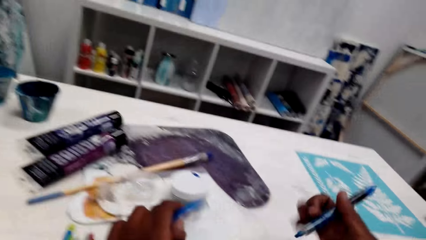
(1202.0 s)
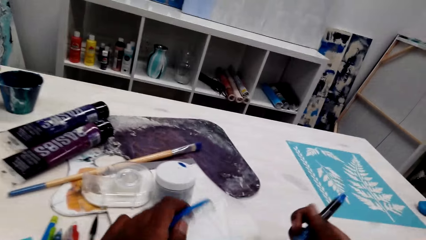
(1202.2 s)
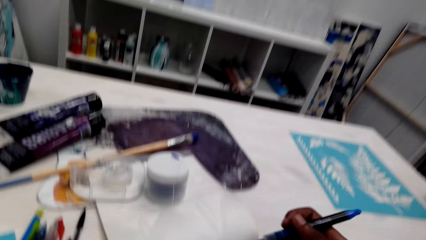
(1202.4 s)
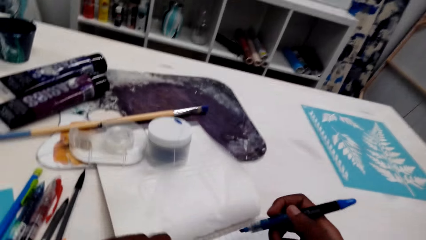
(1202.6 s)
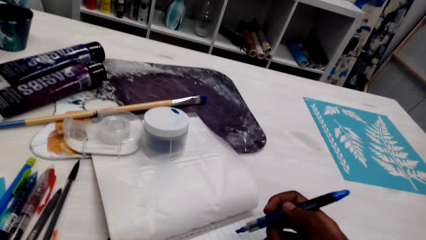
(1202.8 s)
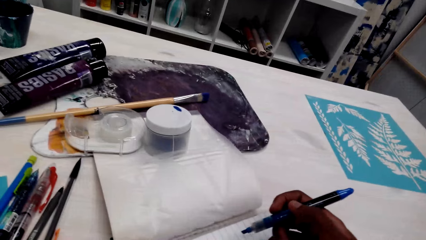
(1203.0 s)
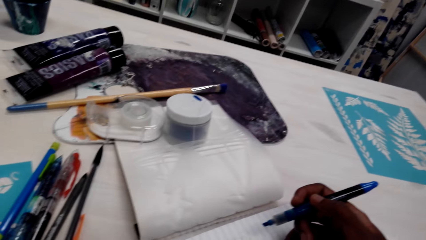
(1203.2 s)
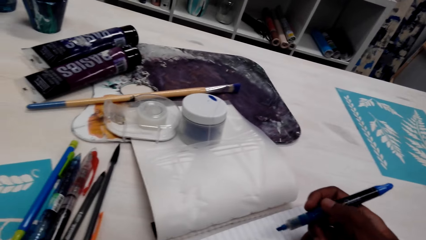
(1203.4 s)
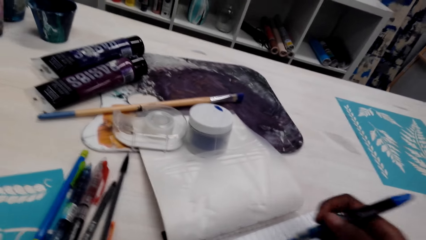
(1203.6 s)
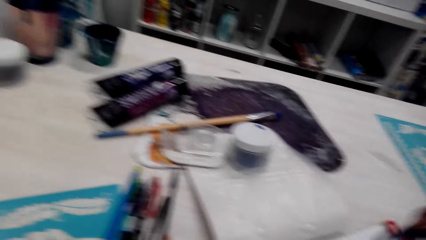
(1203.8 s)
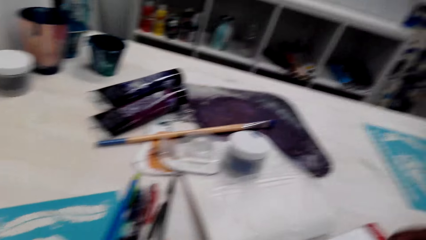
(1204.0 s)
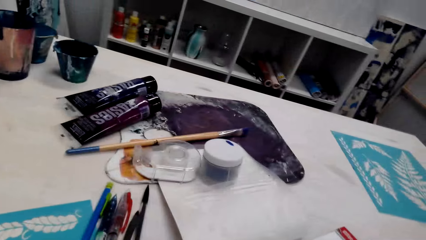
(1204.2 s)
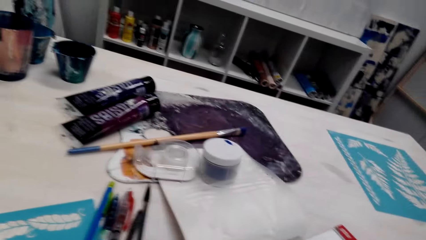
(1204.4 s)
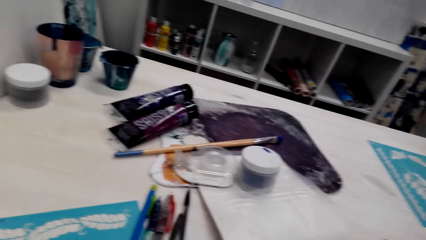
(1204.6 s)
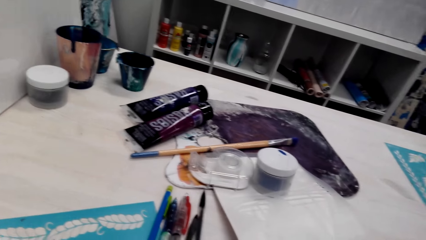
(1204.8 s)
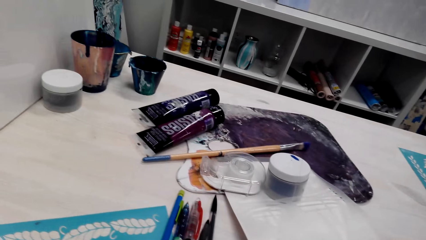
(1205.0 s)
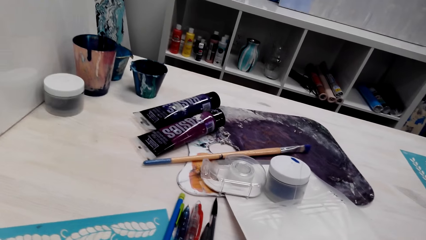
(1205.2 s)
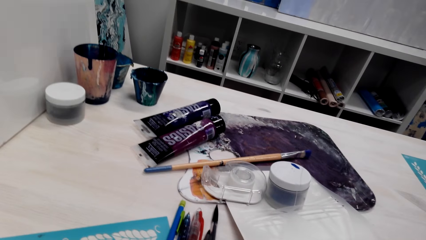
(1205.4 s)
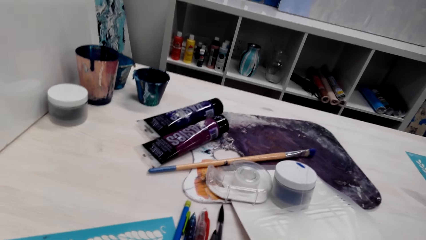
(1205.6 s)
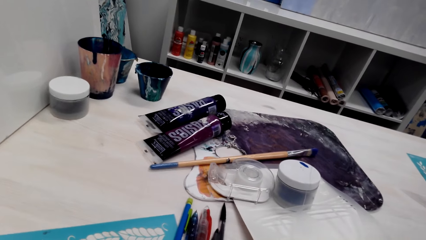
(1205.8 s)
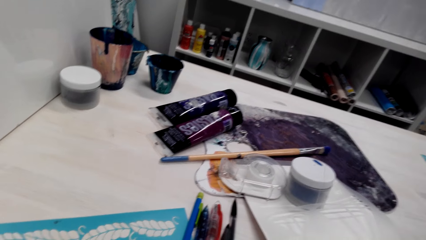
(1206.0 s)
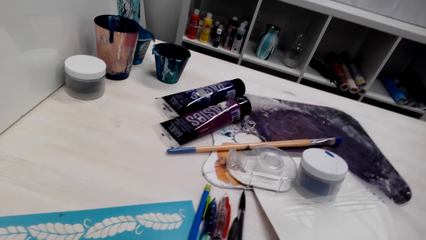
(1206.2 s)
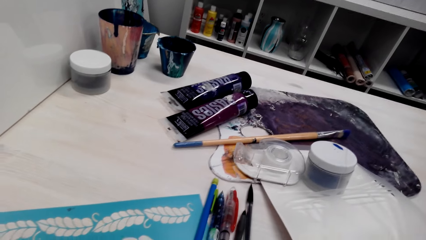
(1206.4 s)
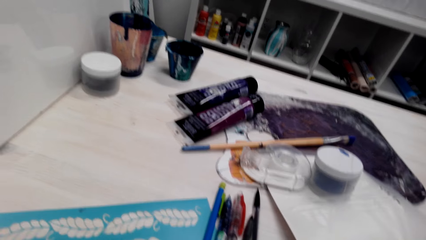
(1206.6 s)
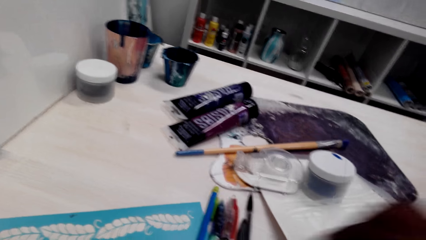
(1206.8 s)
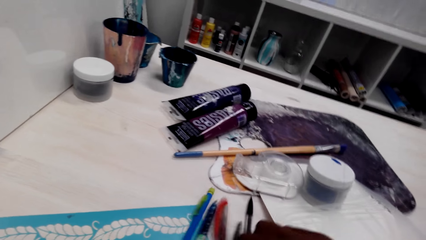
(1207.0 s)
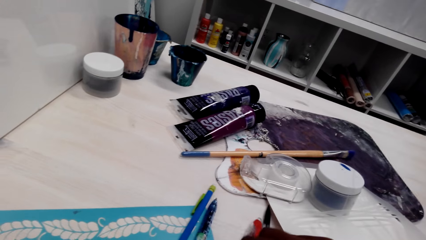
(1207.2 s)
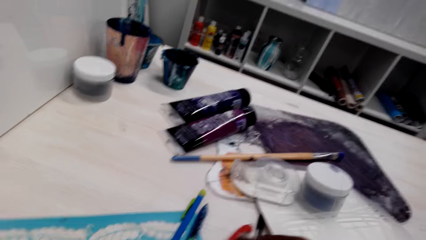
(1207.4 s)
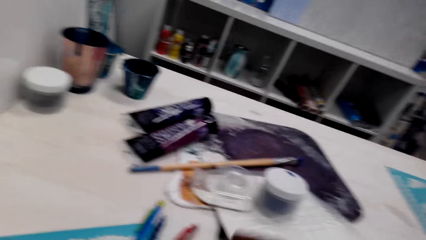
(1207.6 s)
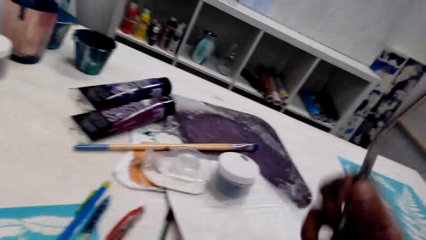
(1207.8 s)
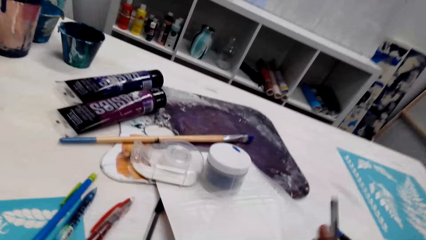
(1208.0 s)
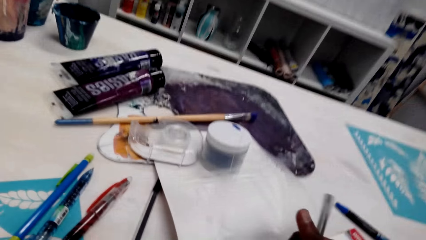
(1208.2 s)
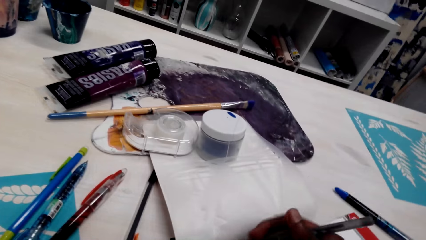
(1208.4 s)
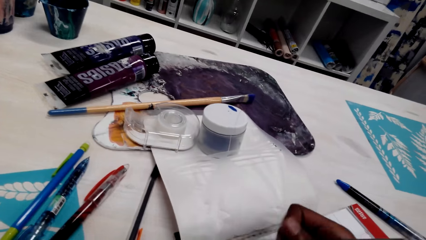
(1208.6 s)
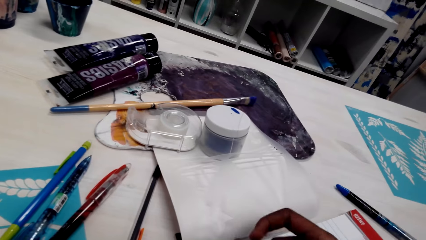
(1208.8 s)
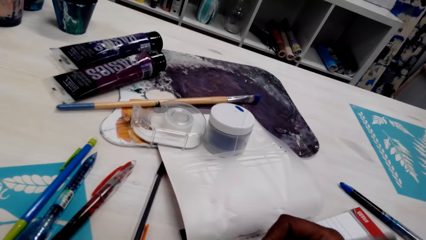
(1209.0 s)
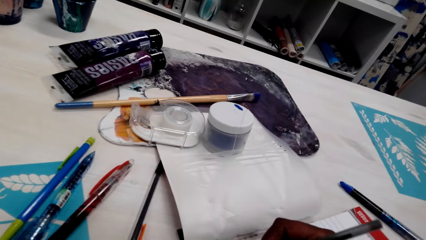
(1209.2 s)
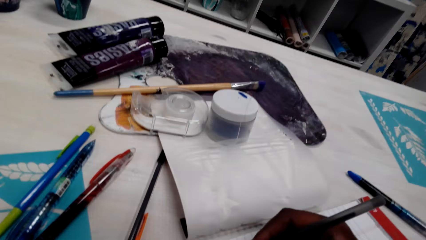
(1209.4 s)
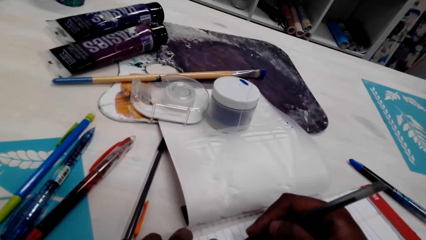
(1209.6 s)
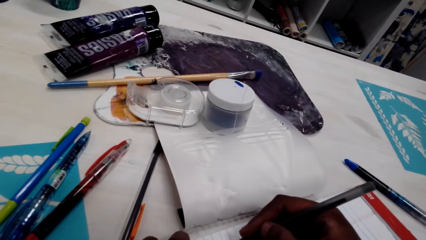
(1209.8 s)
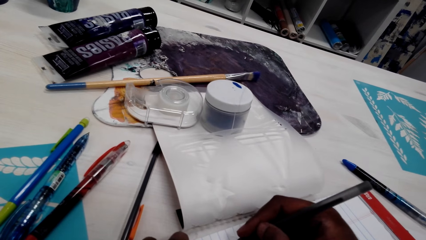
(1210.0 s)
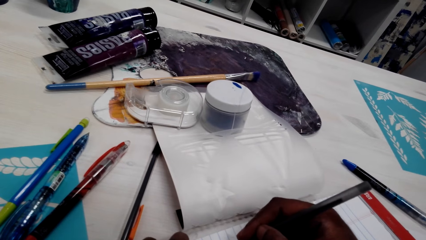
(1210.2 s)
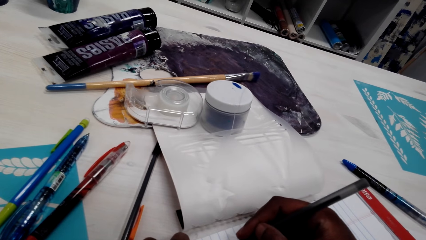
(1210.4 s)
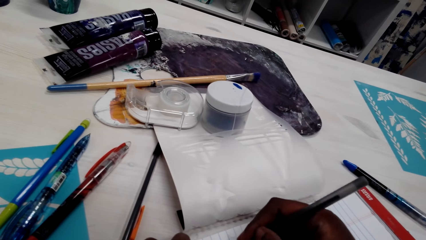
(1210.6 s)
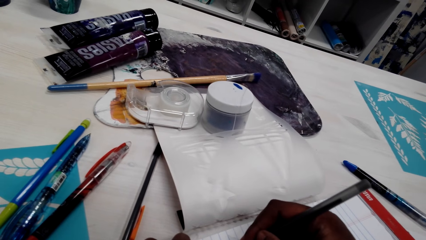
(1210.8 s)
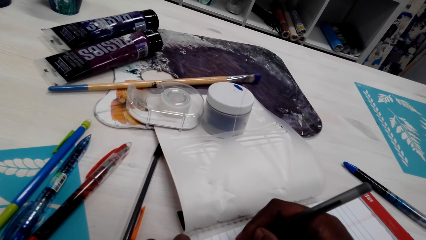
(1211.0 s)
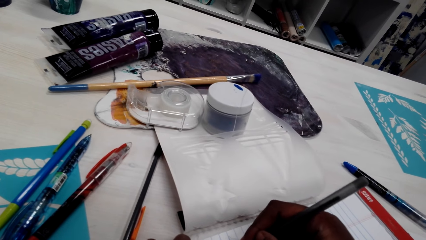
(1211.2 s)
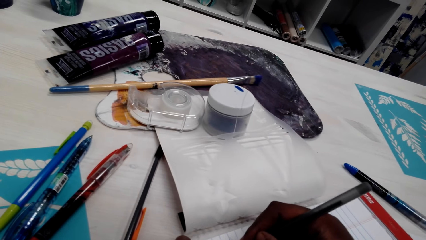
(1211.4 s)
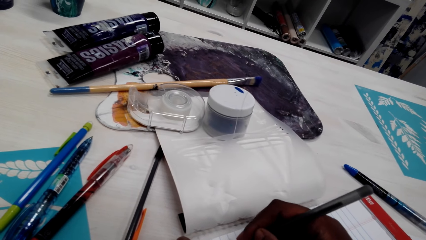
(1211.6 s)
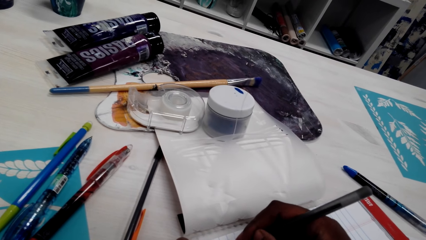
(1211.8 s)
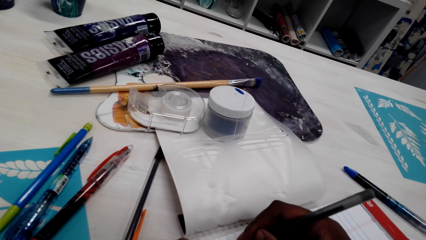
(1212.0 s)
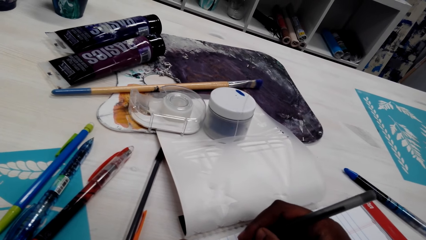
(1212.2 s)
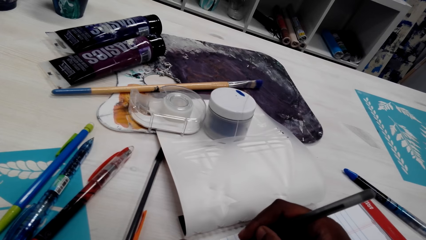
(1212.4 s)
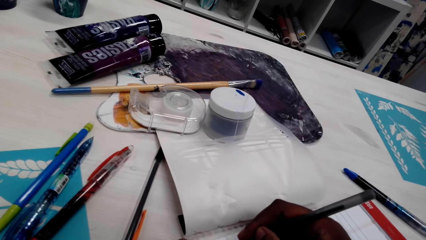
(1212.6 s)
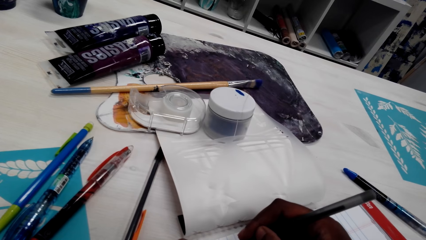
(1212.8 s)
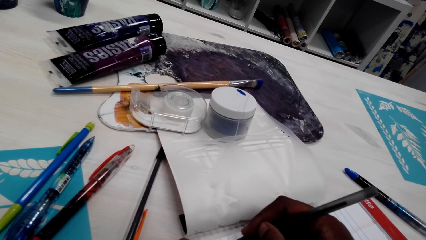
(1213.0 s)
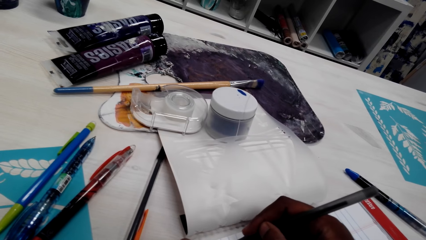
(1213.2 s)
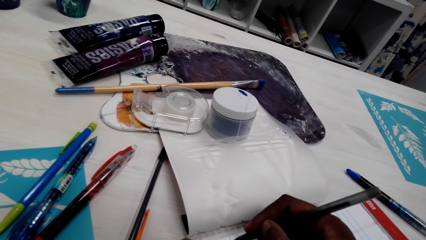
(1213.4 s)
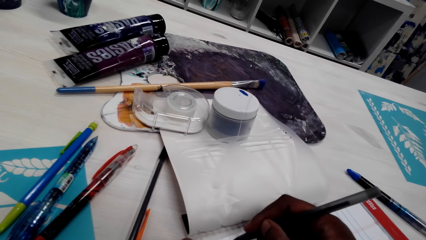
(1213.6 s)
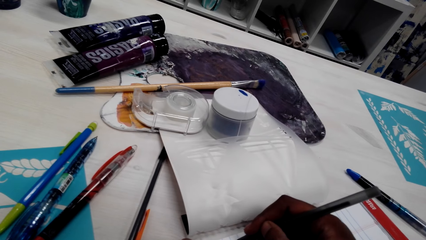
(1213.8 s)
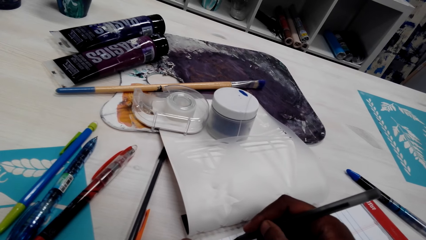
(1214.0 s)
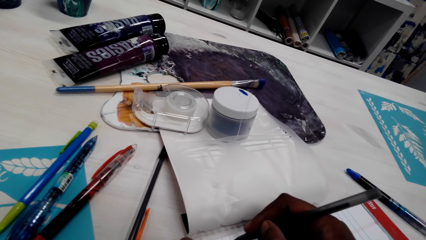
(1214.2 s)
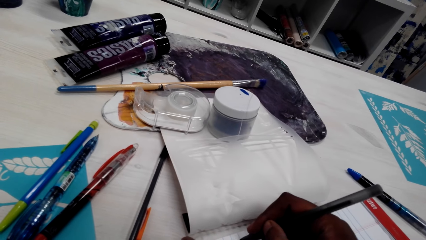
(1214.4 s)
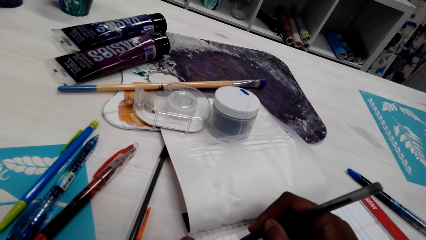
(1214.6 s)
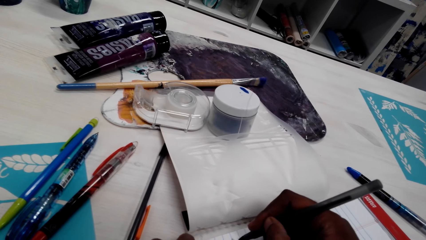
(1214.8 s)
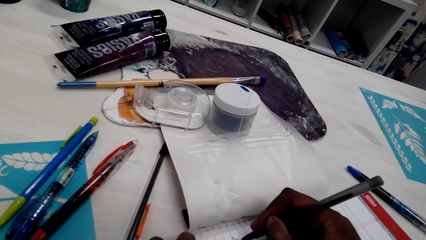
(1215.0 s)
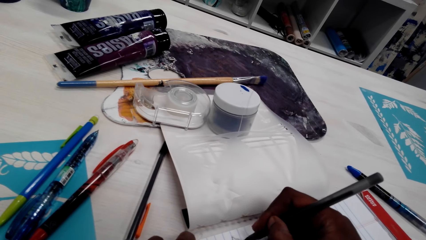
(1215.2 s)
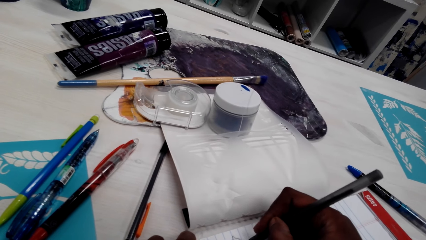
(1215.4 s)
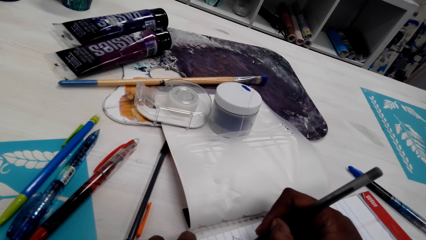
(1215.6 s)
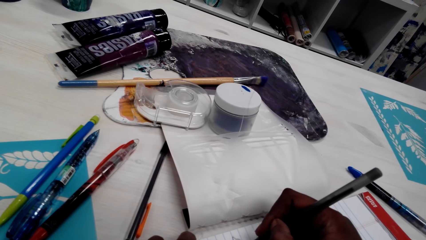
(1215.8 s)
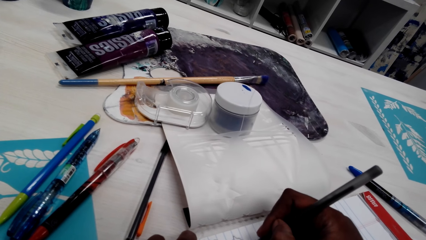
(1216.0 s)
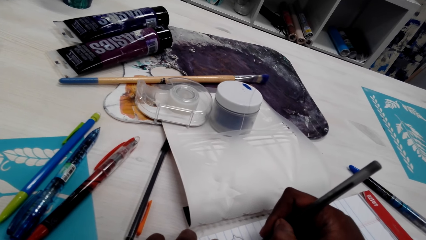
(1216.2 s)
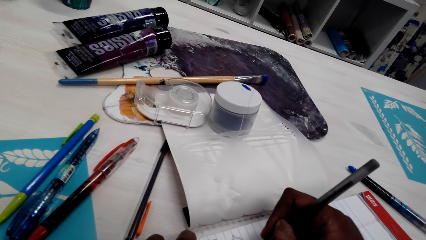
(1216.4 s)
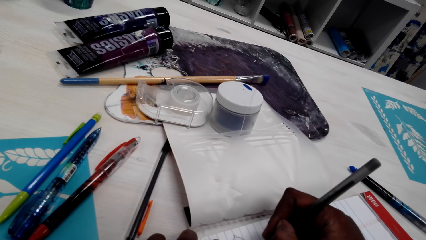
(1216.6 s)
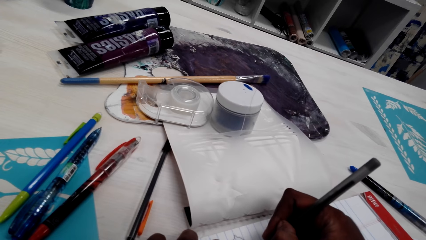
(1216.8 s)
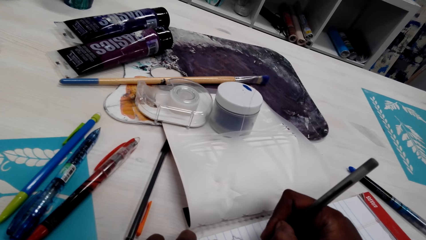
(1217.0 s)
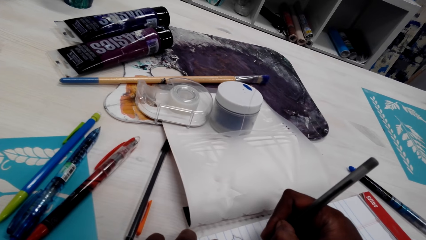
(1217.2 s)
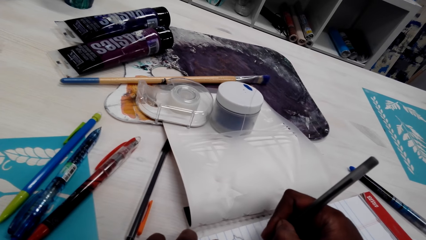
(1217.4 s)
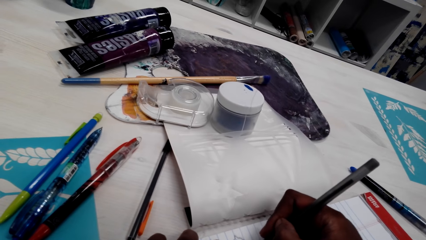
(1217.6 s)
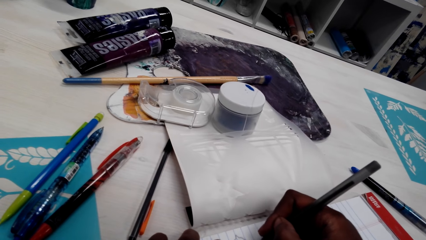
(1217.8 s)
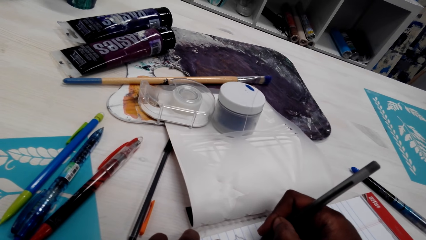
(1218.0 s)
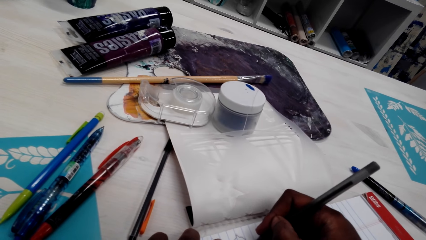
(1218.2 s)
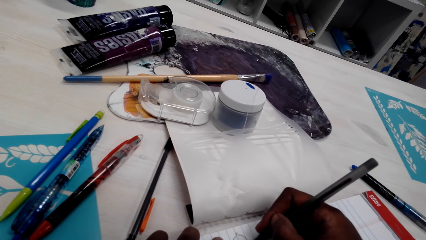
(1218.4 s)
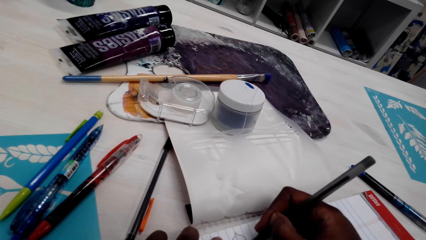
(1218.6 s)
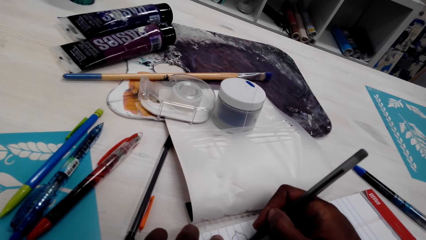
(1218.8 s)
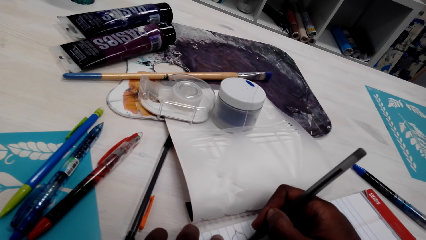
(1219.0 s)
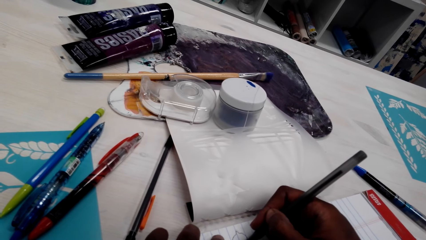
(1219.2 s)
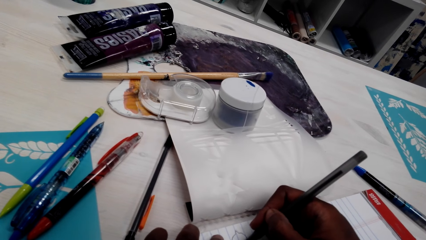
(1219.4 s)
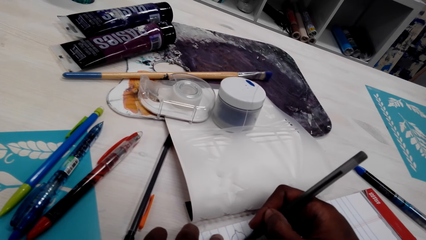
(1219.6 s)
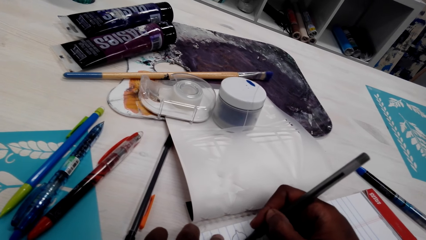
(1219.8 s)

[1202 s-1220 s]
The camera wearer holds a pen with the right hand. They move around. They pick up another pen with the right hand. They hold the pen with the right hand. They draw on the book. They write on the book with the pen. They draw on the book with the pen on the right hand.
